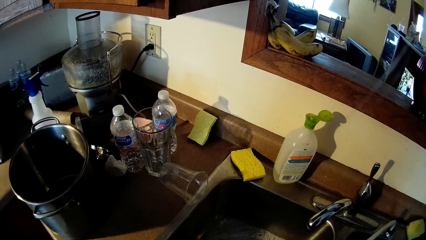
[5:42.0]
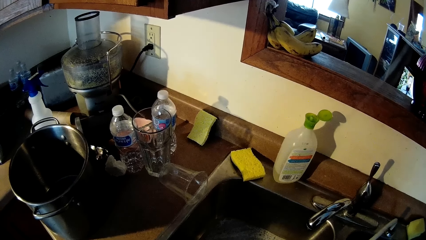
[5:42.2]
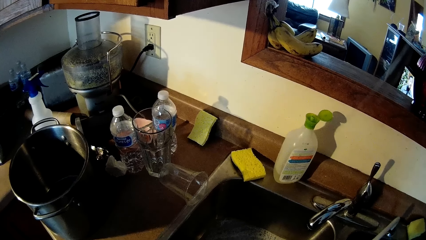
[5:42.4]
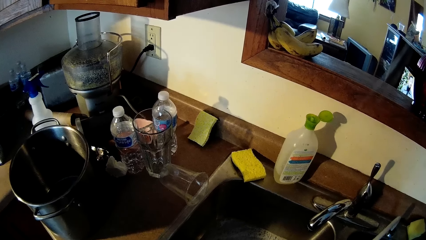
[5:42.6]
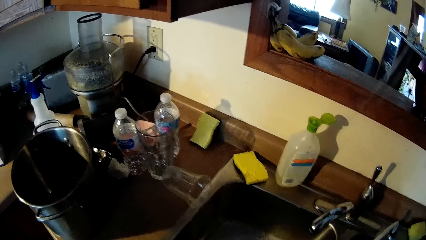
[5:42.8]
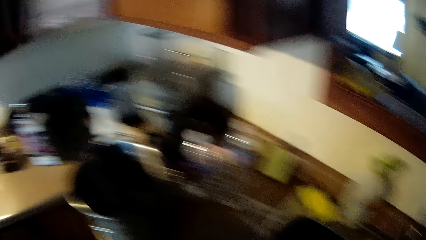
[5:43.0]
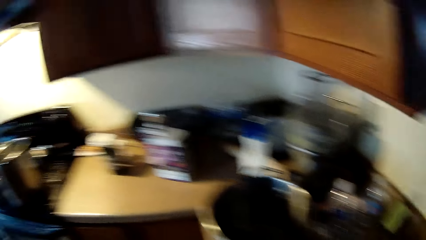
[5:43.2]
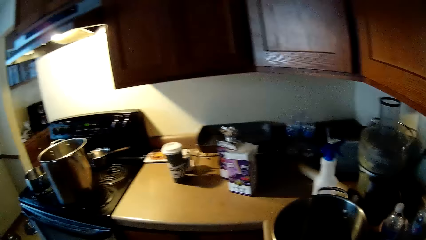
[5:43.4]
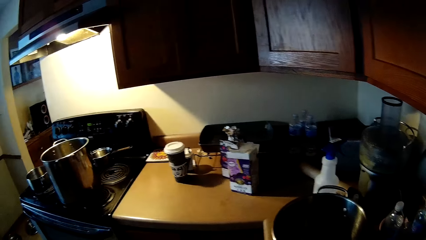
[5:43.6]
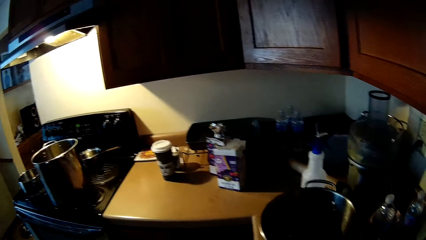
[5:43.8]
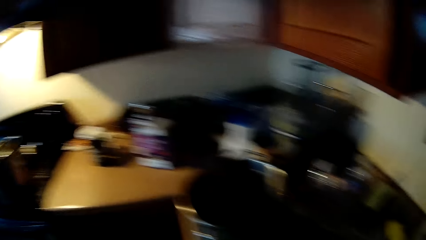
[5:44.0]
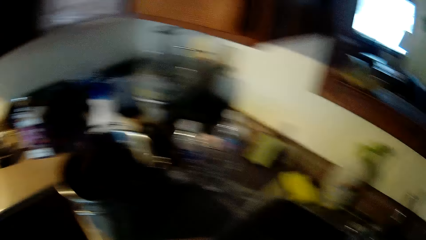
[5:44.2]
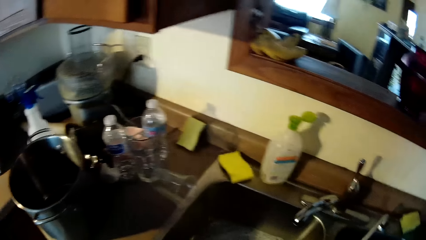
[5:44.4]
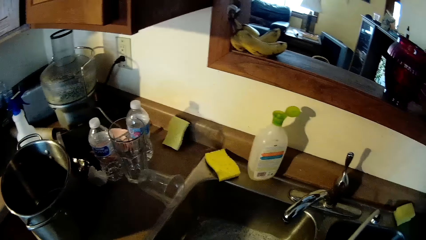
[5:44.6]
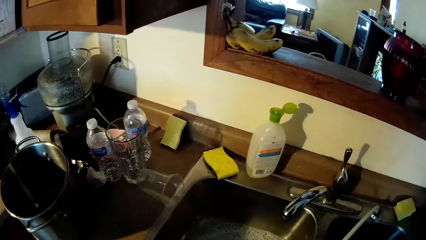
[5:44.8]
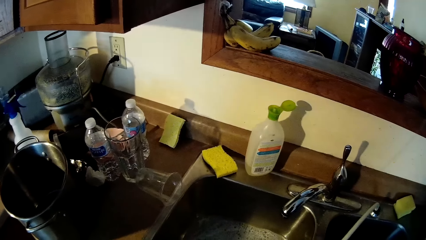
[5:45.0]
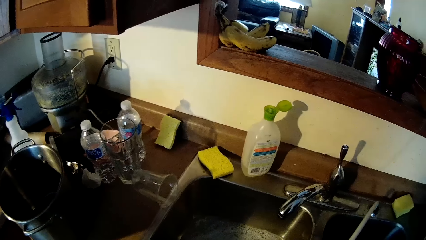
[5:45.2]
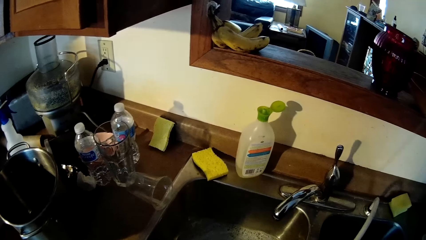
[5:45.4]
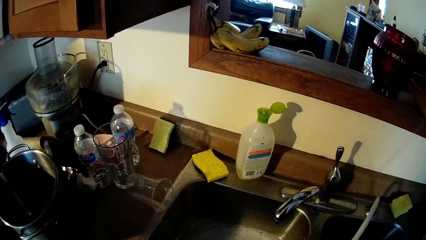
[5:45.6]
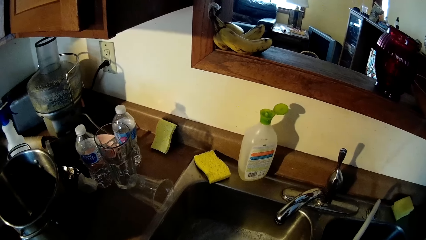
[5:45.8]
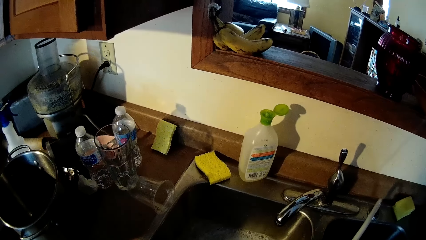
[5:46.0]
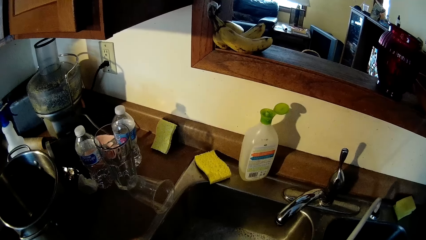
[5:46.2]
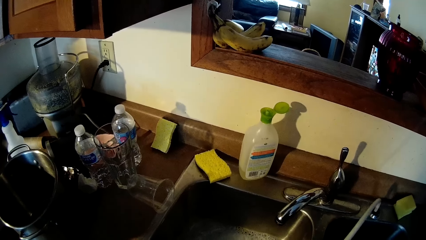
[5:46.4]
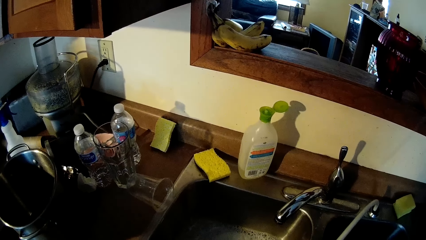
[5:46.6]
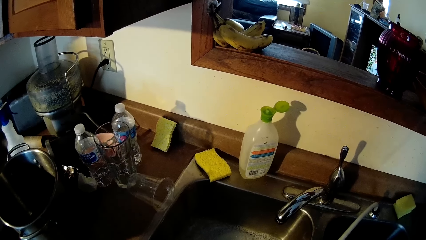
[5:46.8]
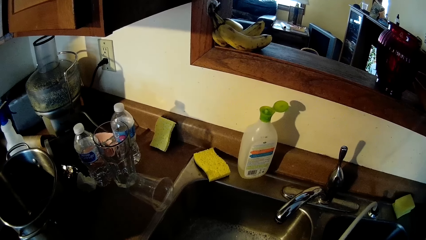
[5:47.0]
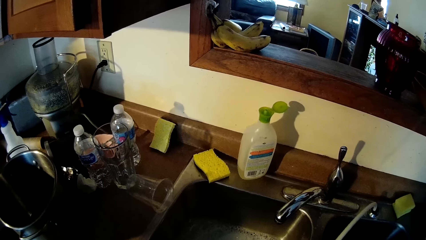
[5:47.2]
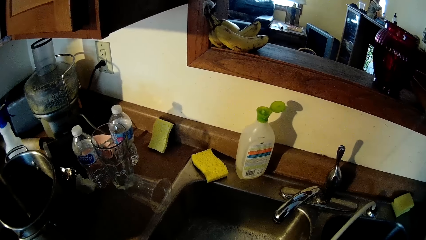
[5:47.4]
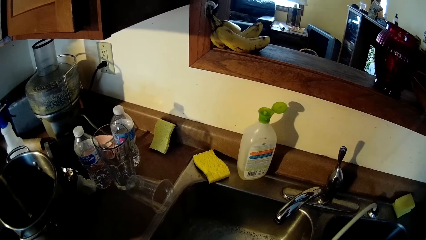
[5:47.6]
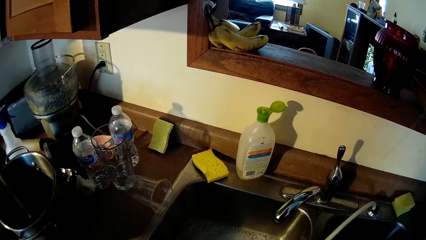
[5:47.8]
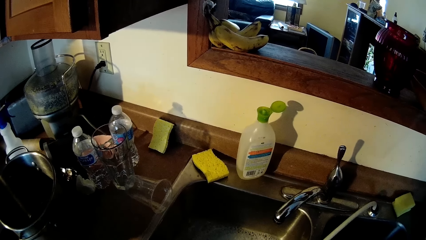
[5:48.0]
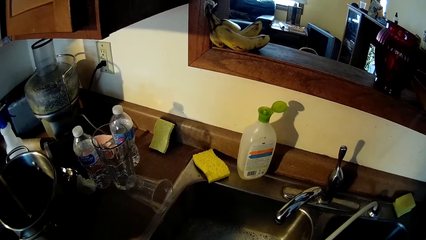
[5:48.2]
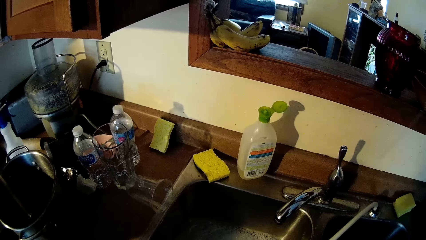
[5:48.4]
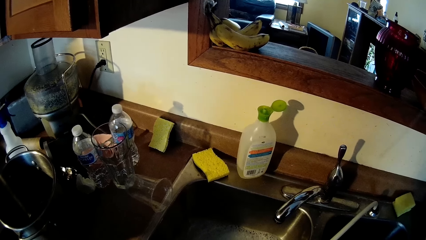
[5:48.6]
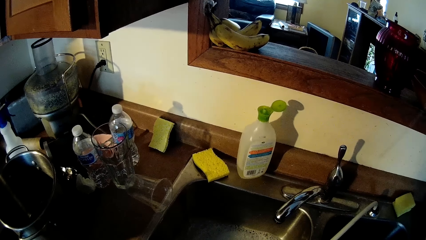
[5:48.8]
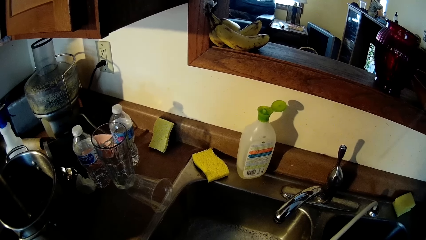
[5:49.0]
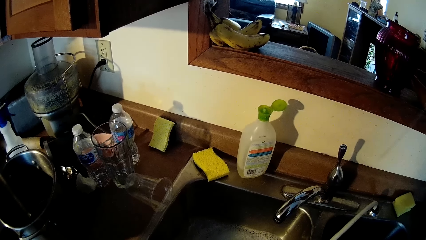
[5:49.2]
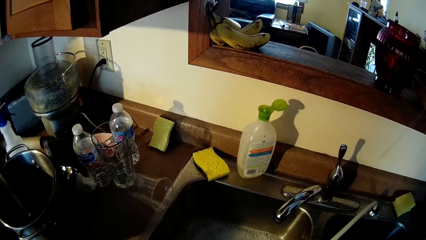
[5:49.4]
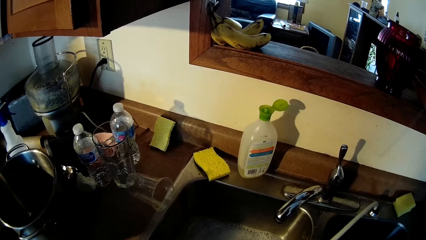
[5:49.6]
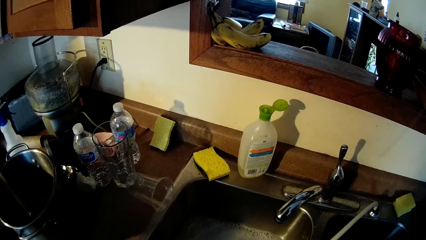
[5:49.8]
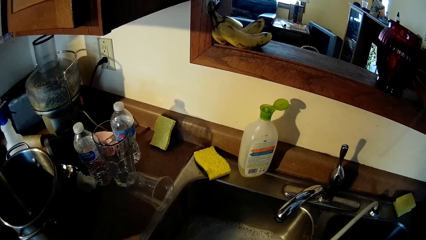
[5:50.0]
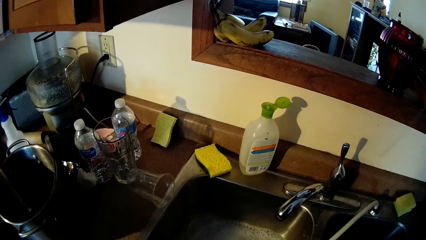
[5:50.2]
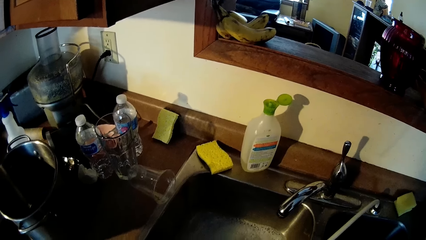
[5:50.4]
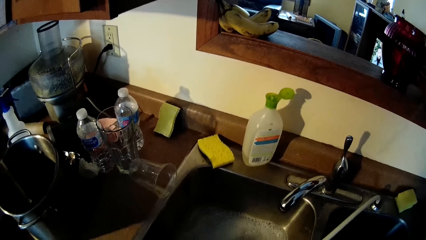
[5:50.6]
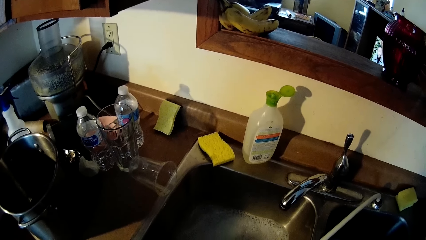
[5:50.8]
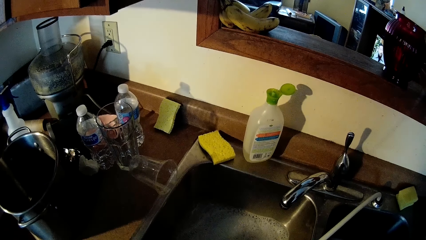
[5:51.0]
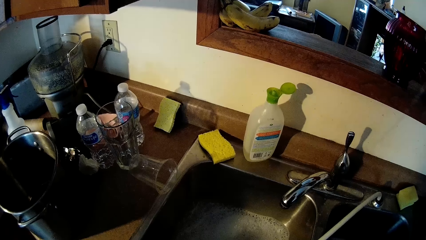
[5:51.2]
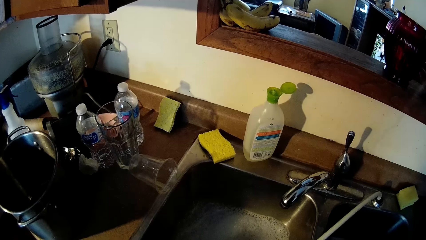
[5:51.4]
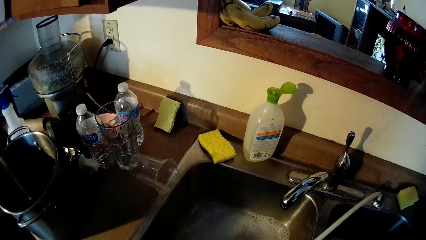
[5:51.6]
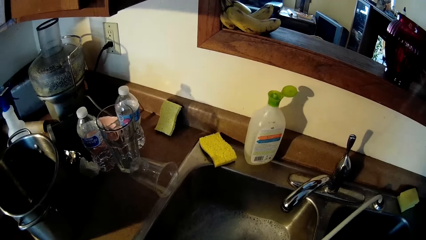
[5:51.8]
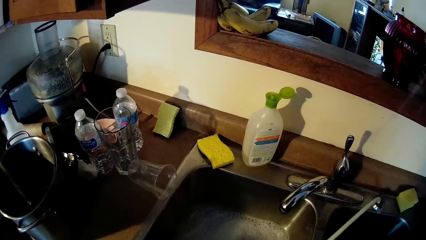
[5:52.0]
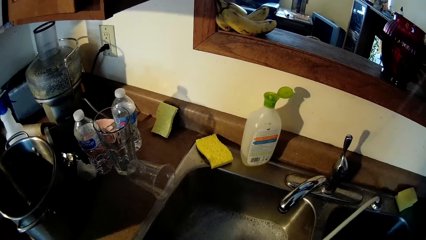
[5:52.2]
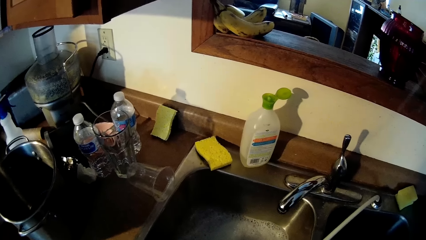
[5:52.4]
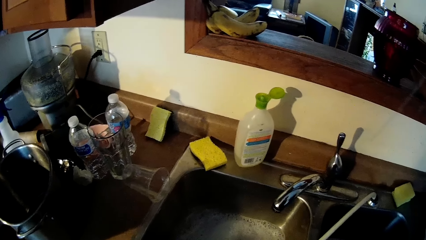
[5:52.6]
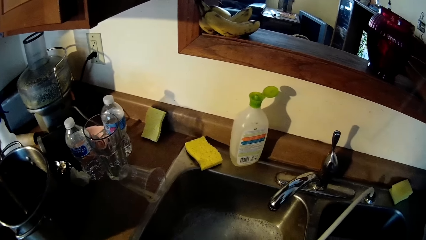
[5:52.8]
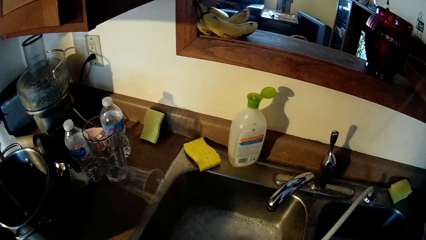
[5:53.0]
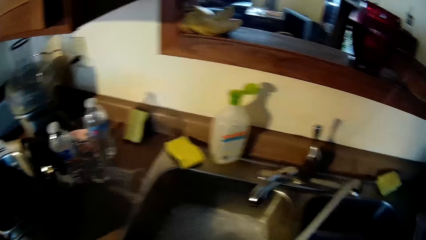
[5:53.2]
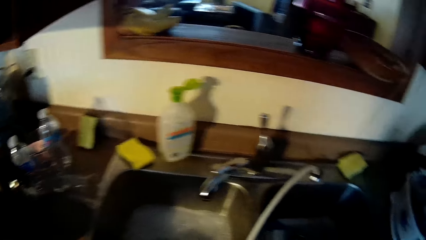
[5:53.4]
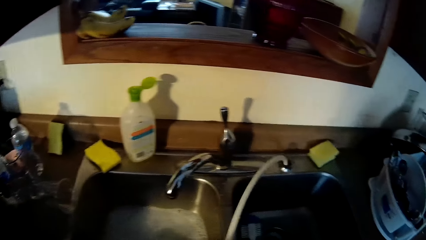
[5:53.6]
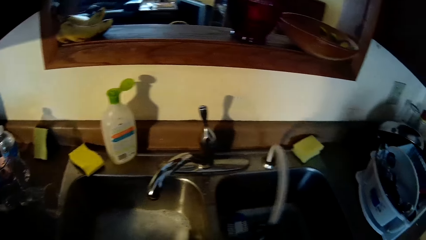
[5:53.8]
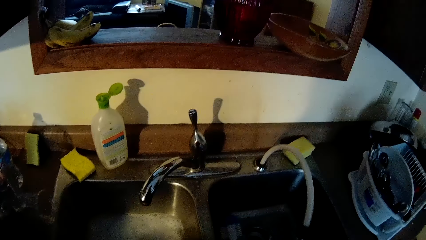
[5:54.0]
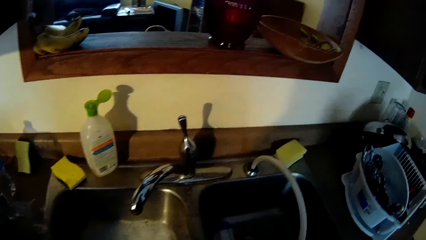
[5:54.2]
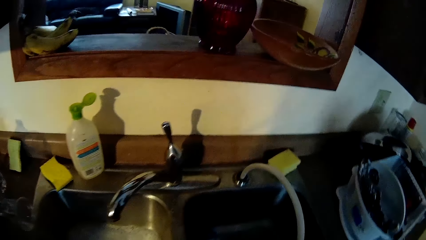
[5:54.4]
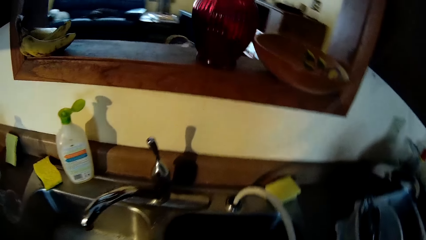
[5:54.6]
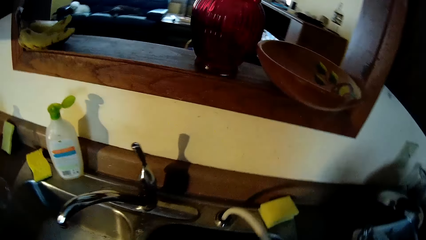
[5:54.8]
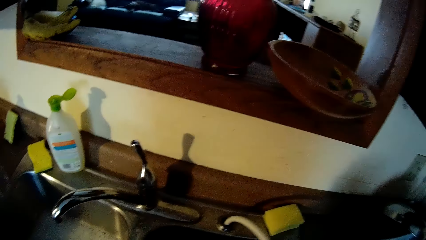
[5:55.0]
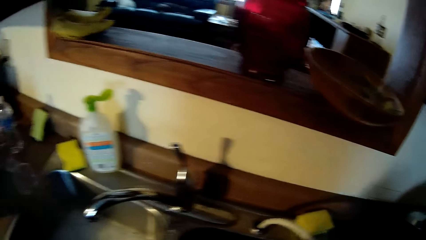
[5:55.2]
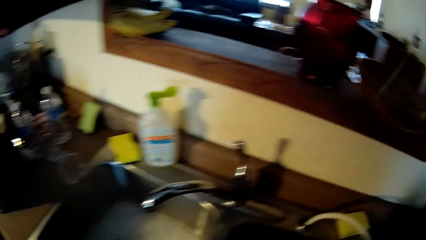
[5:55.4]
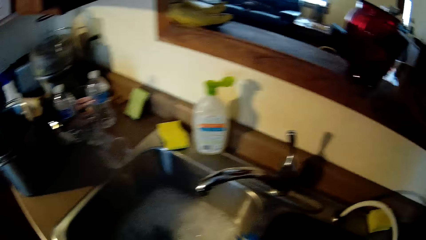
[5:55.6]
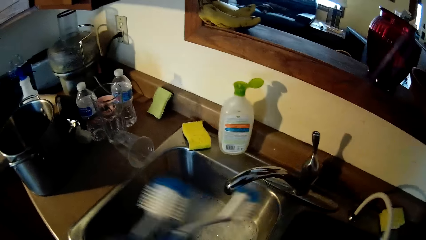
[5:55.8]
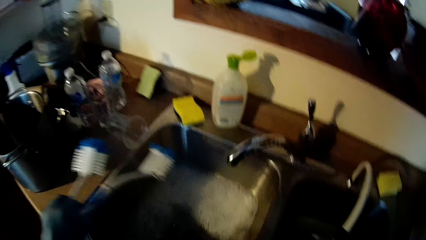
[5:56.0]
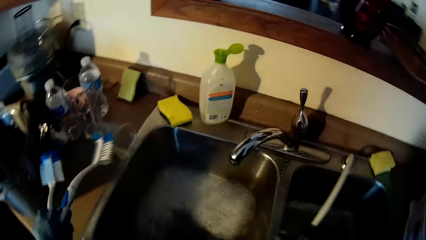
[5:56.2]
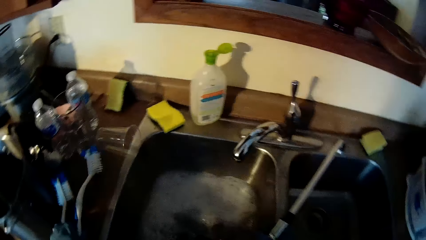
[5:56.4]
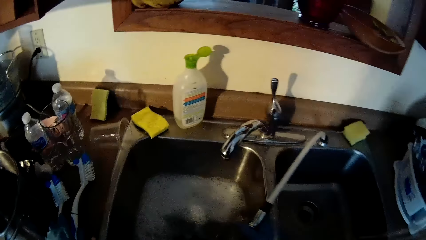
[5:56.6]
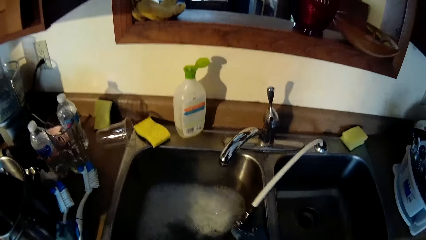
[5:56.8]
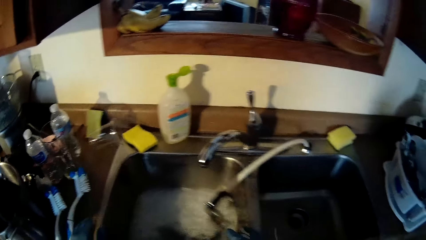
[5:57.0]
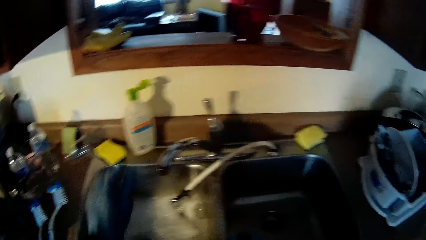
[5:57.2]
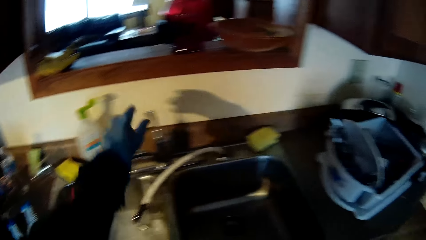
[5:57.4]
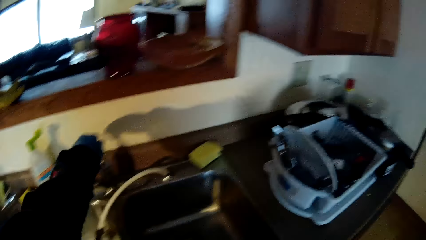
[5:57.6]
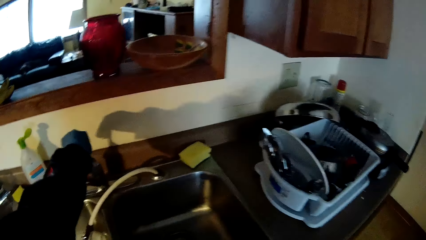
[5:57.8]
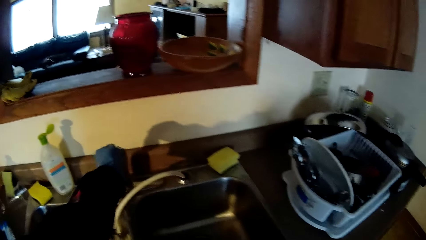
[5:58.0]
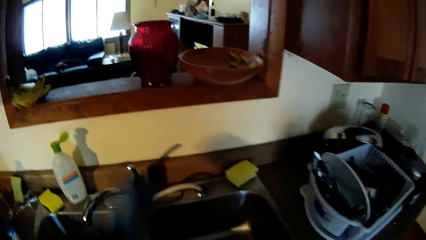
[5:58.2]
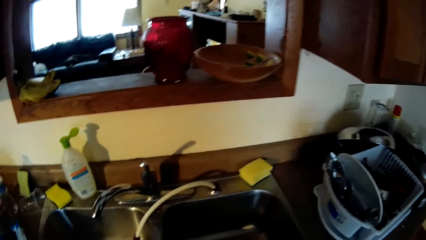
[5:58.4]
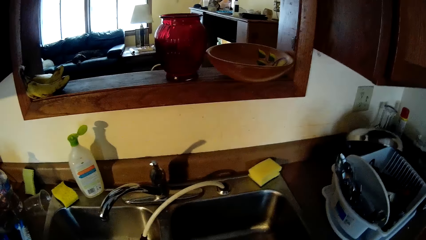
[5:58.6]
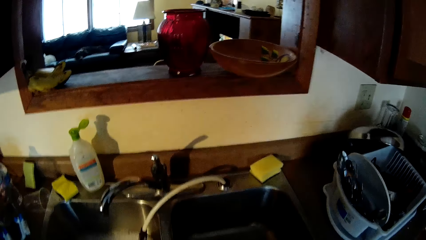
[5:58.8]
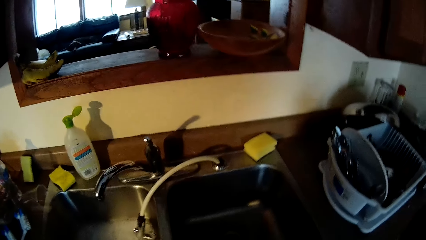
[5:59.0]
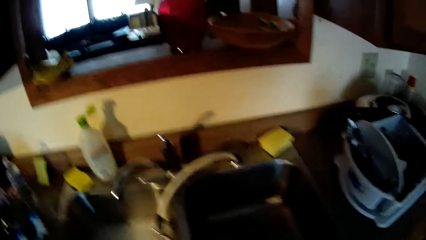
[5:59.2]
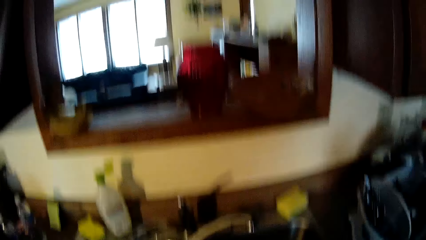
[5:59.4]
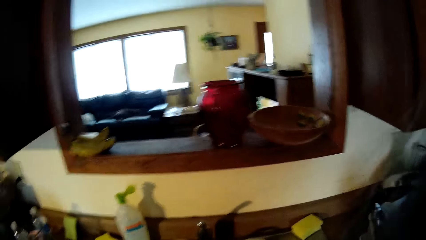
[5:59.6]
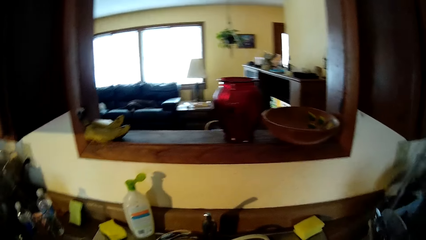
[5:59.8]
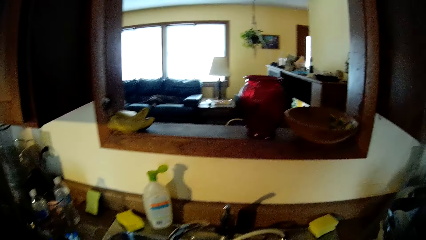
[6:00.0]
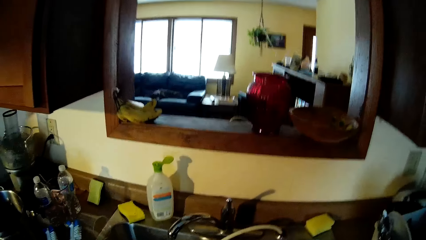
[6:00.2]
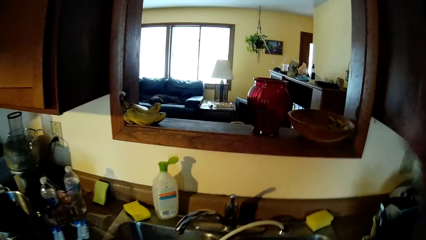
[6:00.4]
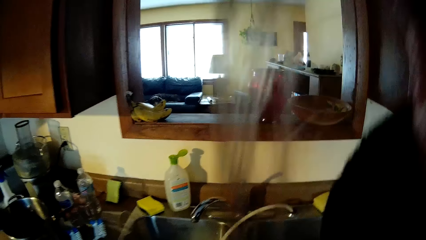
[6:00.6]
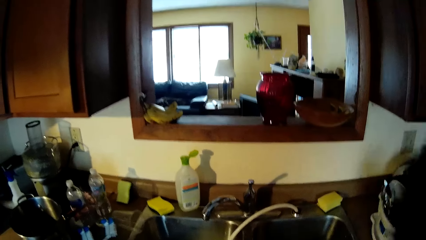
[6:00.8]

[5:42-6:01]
The camera wearer drags the pipe from the sink with her gloved right hand. She holds the brushes. She drops the brushes in her gloved left hand on a table. She closes the tap with her gloved left hand. She looks around the room.
